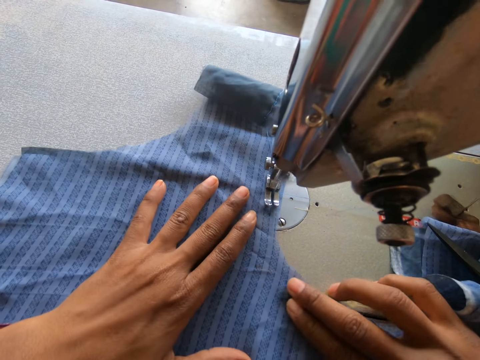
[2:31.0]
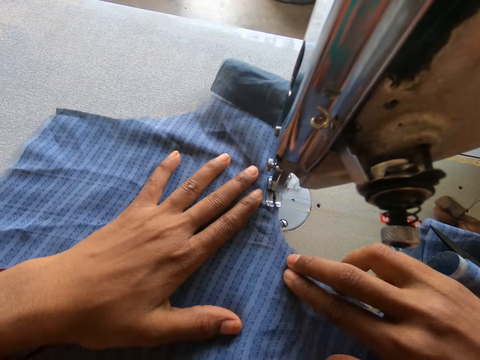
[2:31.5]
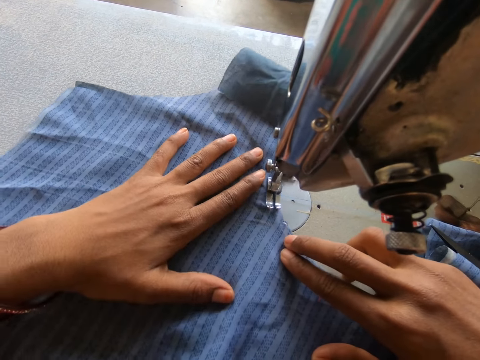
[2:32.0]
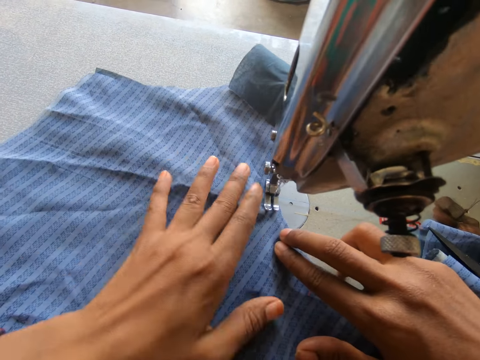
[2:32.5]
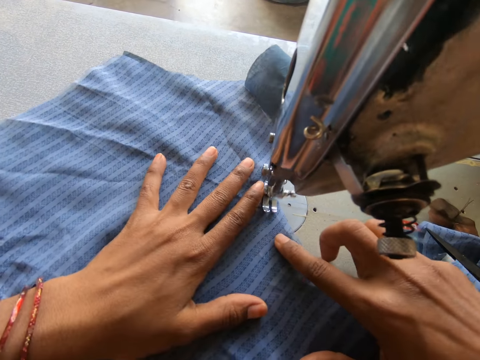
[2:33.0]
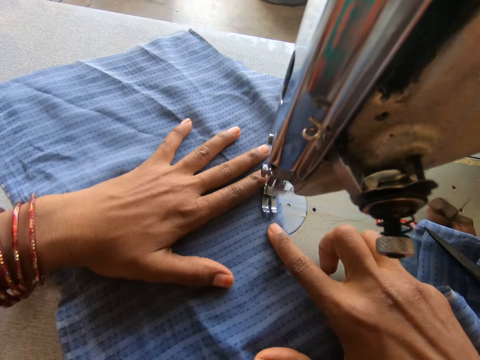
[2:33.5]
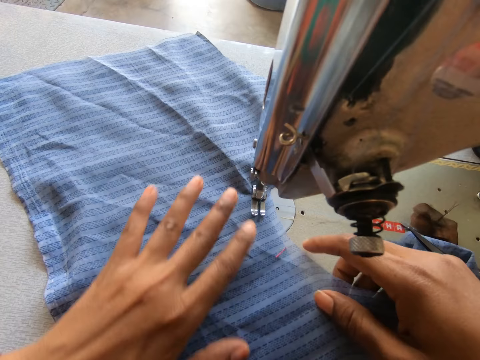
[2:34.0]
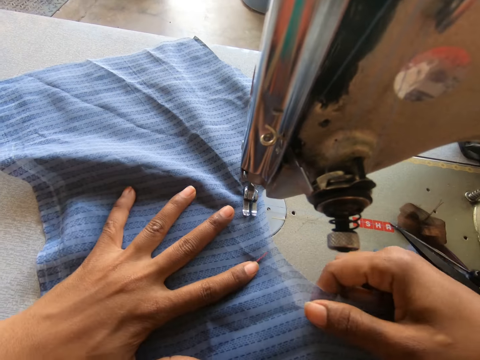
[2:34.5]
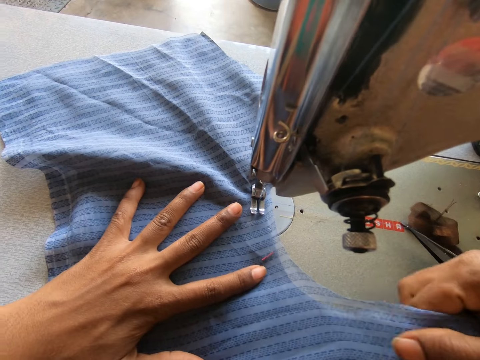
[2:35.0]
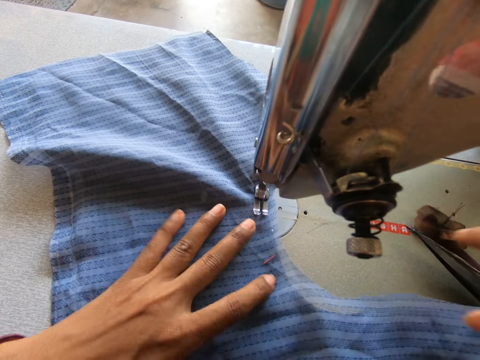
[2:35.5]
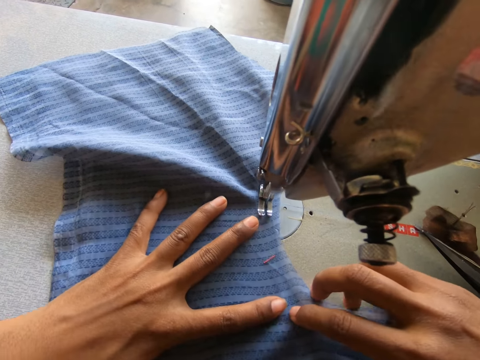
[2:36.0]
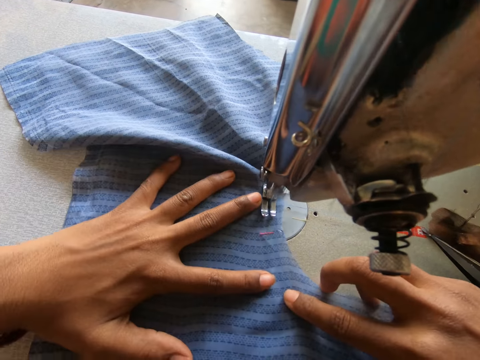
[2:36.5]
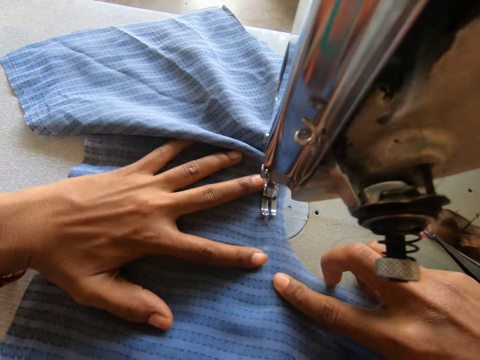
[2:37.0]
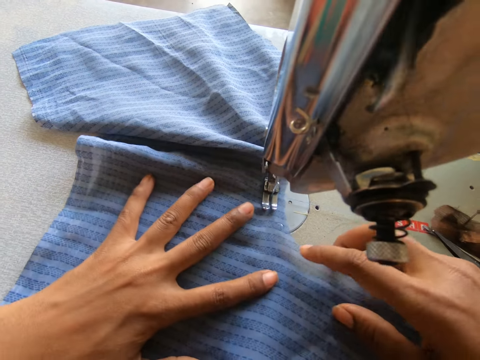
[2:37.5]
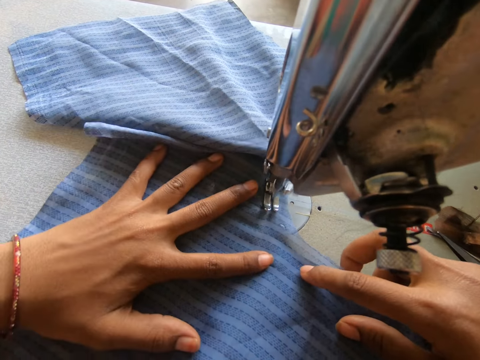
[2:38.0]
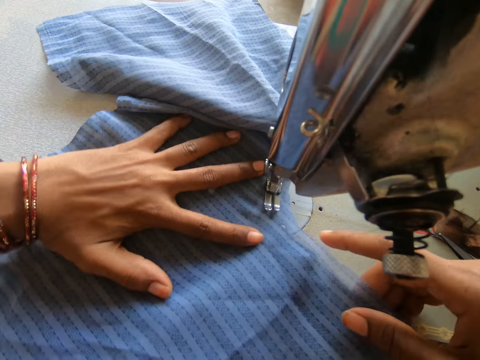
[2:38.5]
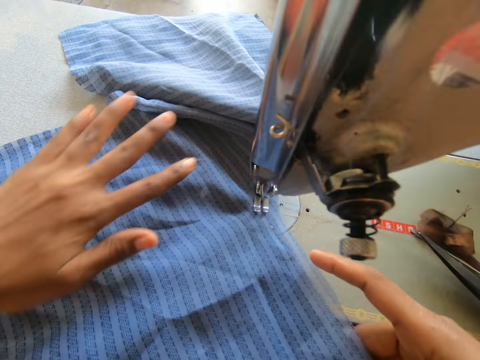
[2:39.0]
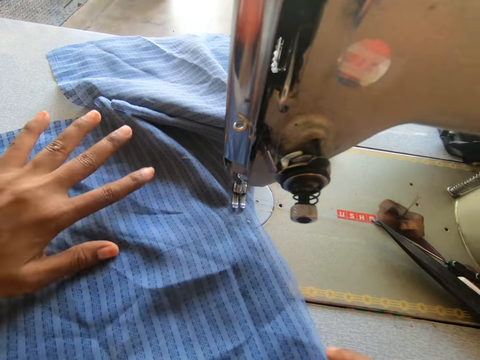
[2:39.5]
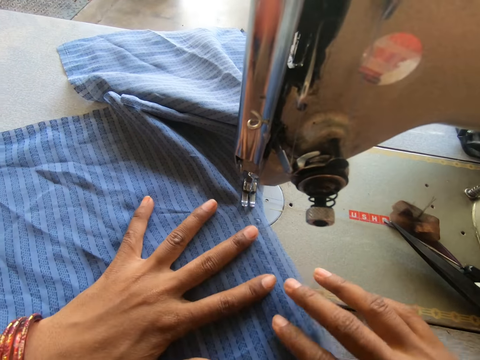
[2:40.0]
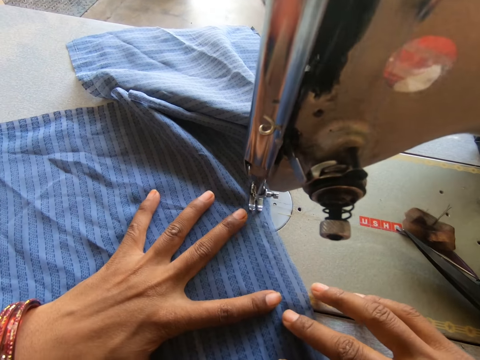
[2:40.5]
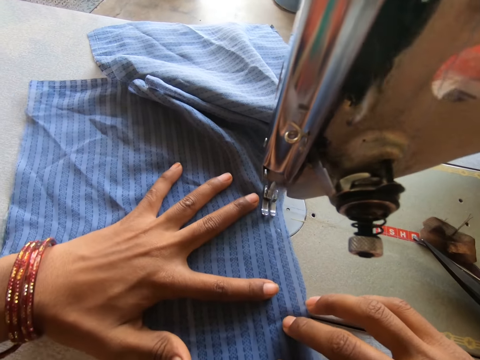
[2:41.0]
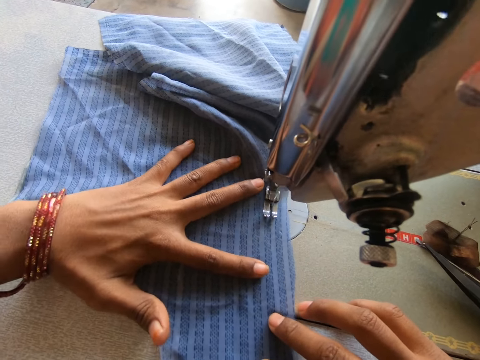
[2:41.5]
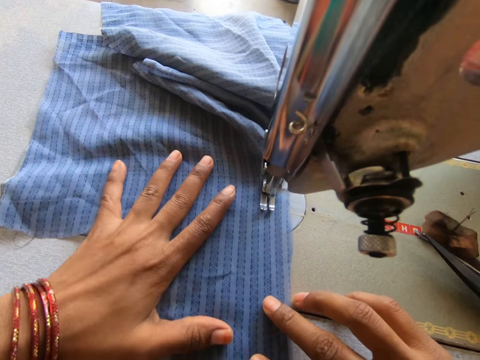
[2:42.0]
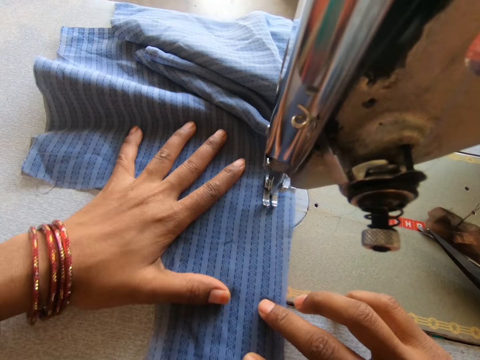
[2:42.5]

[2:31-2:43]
The camera wearer straightens the cloth. They sew the cloth on a sewing machine. They move a hand on the cloth. They sew the cloth on the sewing machine.

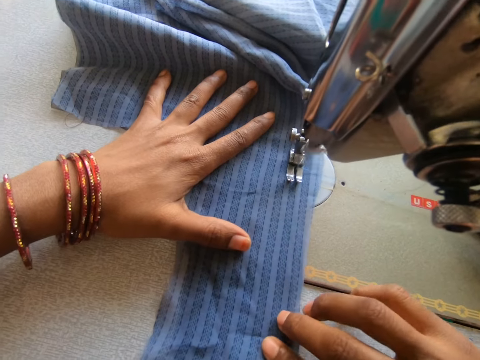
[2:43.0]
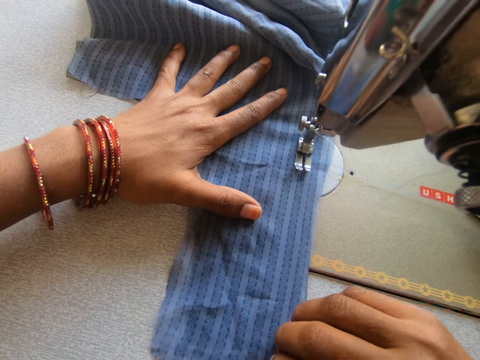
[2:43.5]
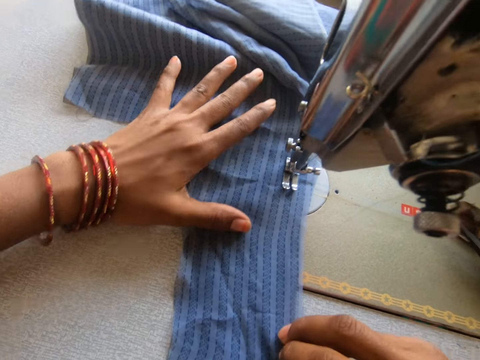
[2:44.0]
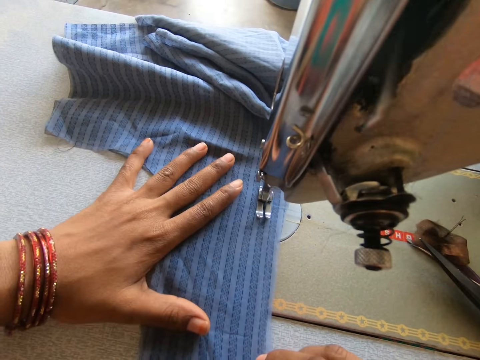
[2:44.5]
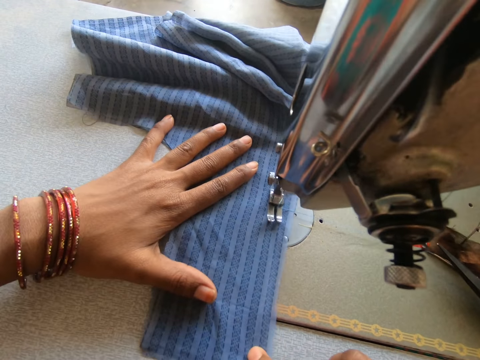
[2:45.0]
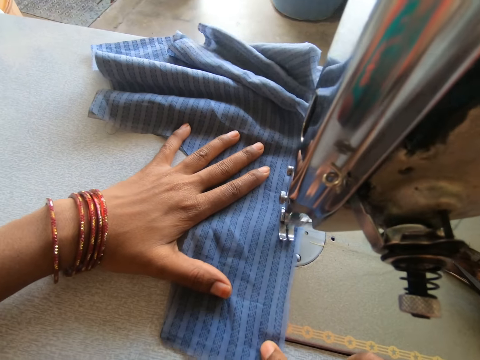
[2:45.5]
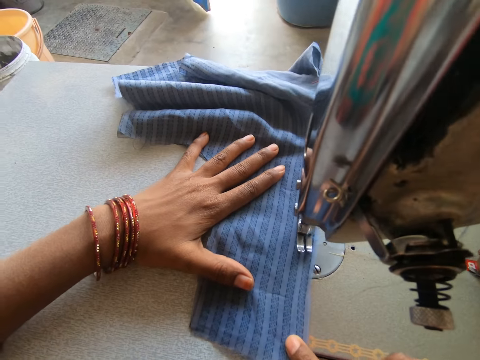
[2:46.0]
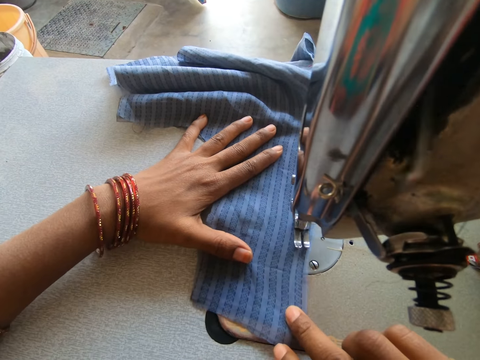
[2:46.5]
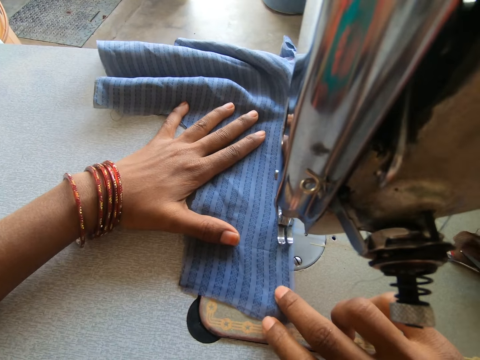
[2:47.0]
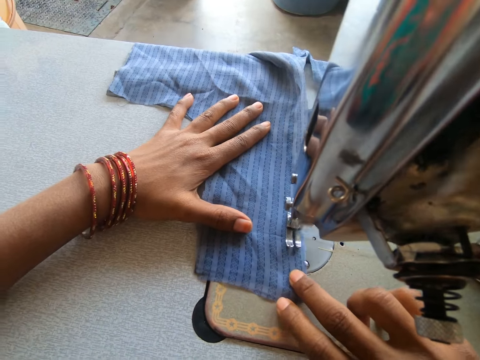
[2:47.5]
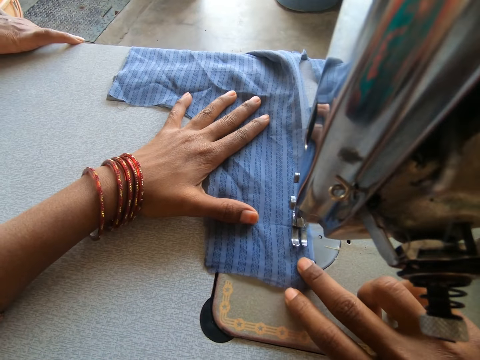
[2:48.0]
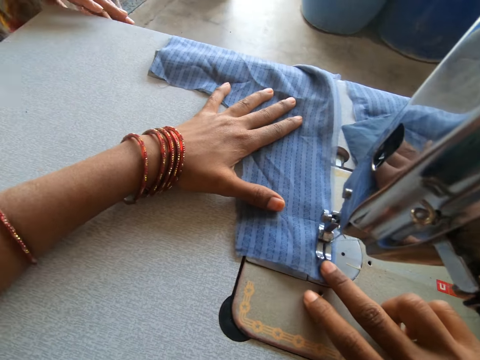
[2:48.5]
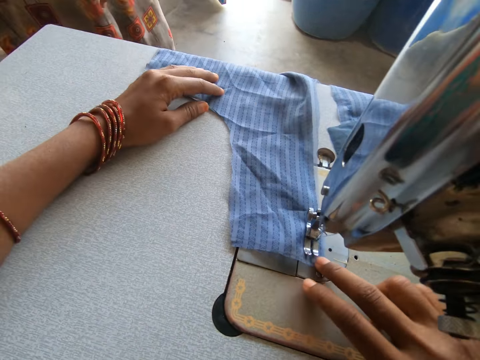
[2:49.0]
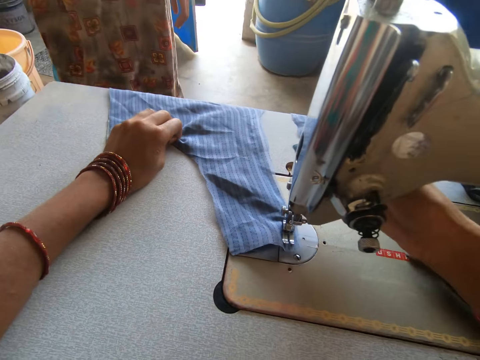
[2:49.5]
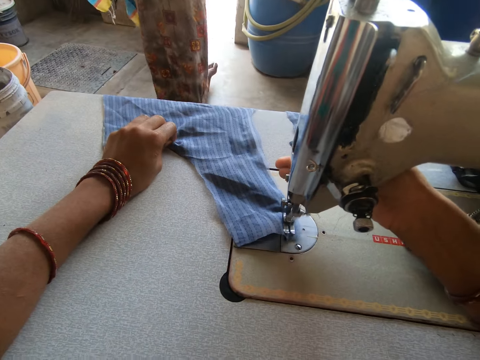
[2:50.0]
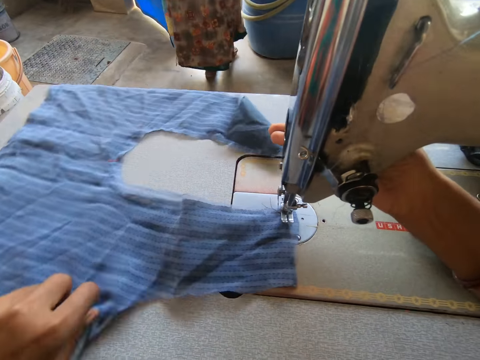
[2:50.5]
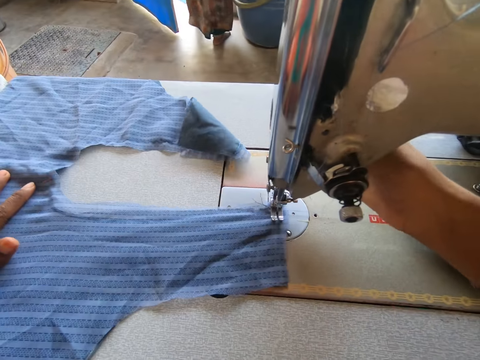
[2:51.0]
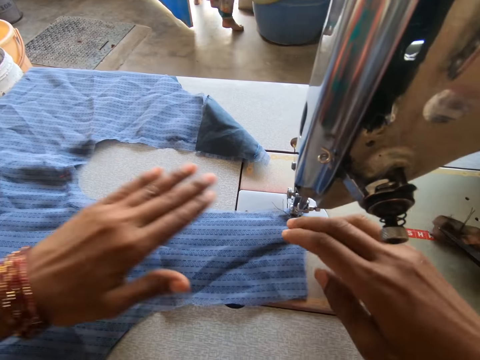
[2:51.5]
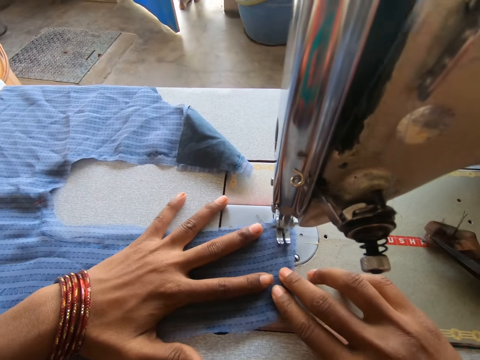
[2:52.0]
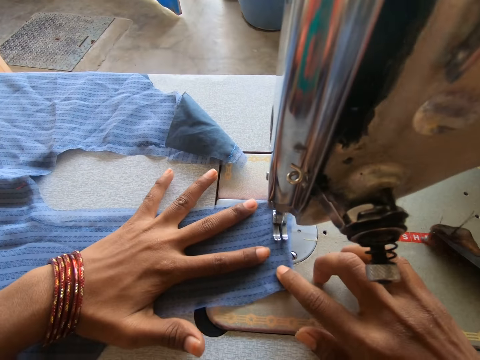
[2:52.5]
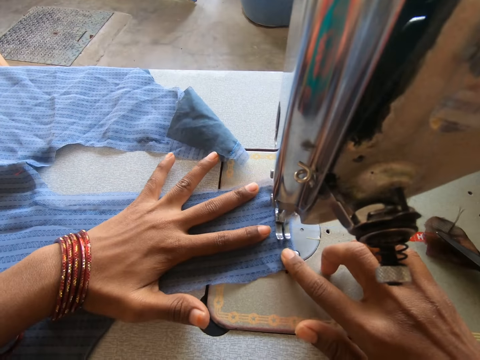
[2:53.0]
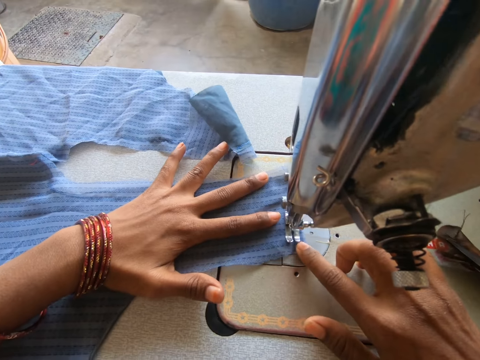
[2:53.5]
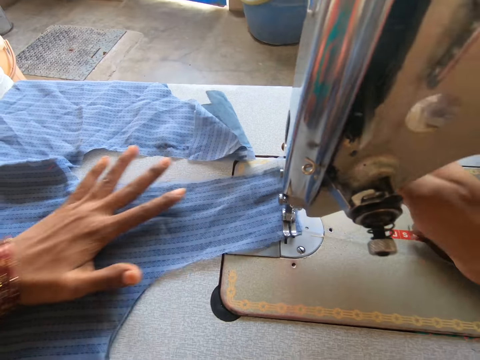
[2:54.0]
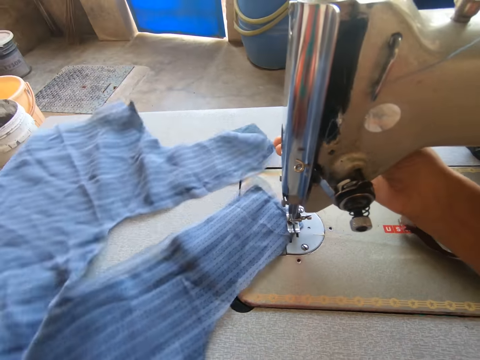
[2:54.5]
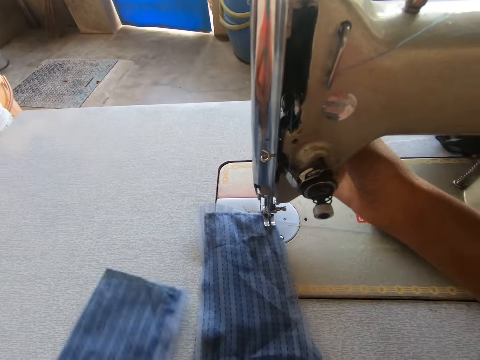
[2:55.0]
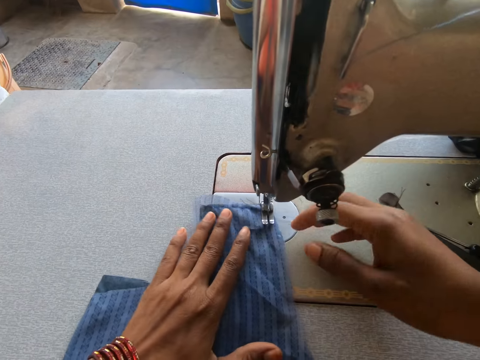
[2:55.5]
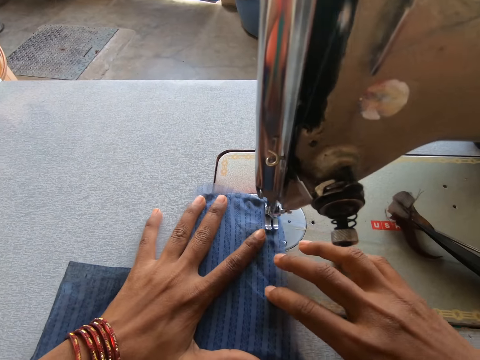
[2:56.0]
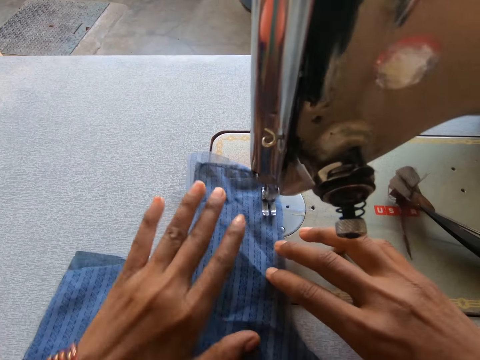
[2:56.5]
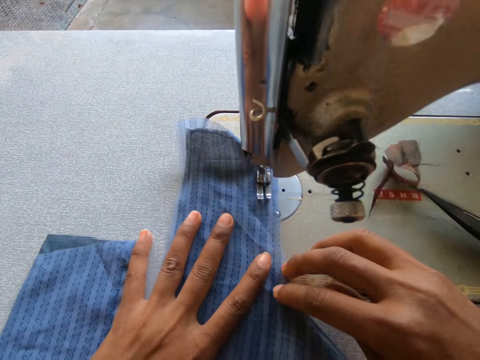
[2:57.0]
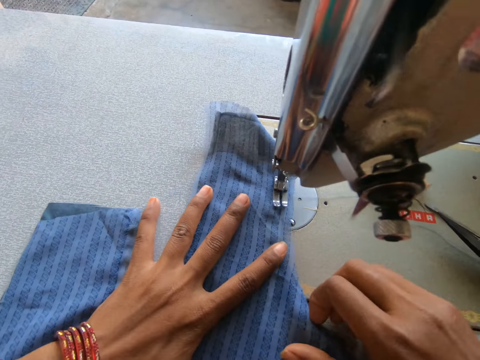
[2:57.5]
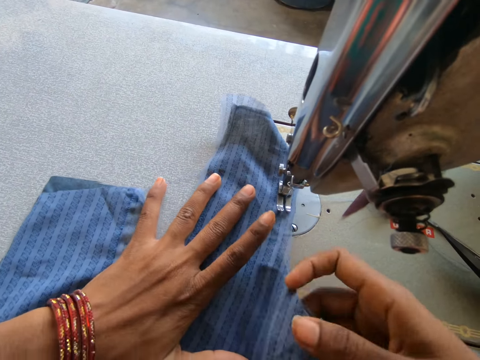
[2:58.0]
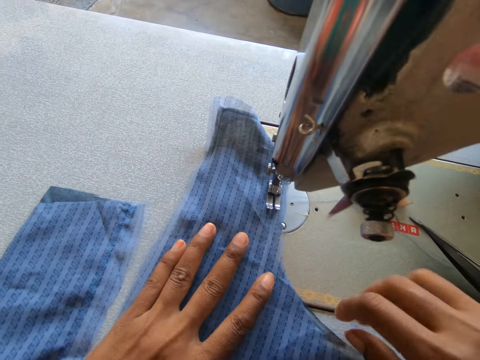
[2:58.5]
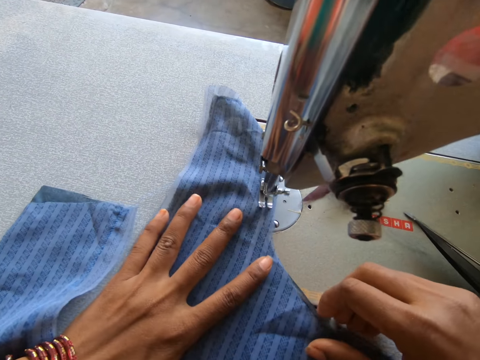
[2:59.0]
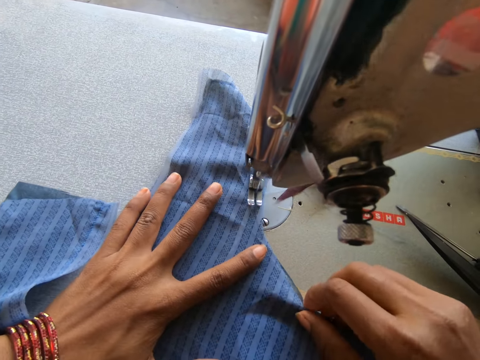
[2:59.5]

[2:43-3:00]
The camera wearer moves a hand on the cloth. They sew the cloth on a sewing machine. A person holds the sewing machine. The camera wearer sews the cloth on the sewing machine. The person walks out of a room. The camera wearer lifts the presser bar lifter. They turn the cloth. They sew the cloth on the sewing machine. They lift the presser bar lifter. They turn the cloth. They drop the presser bar lifter. They sew the cloth on the sewing machine. They hold the cloth with both hands. They sew the cloth on the sewing machine. They adjust the cloth. They sew the cloth on the sewing machine.
